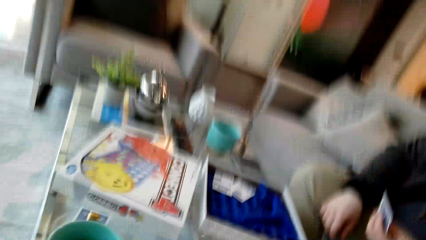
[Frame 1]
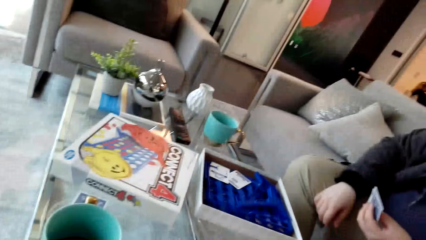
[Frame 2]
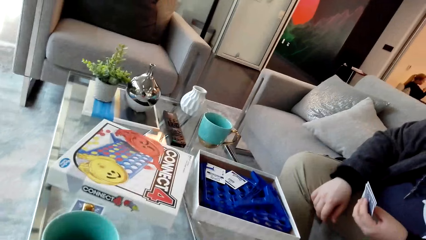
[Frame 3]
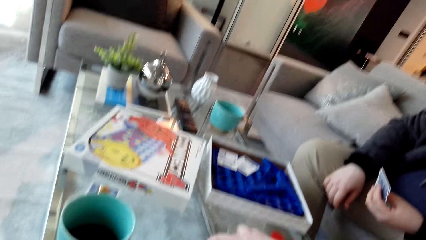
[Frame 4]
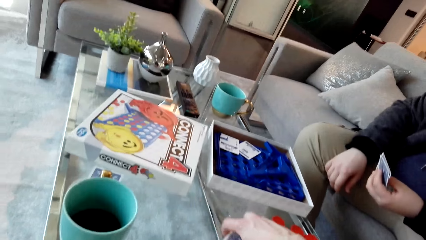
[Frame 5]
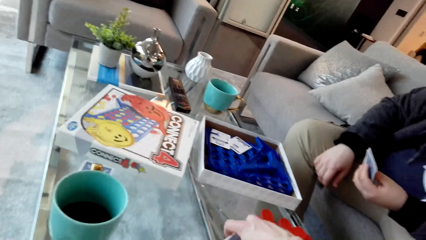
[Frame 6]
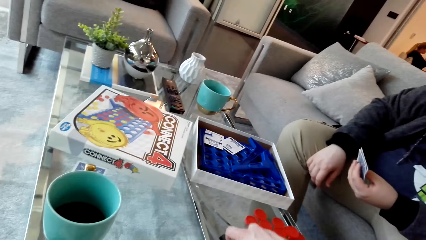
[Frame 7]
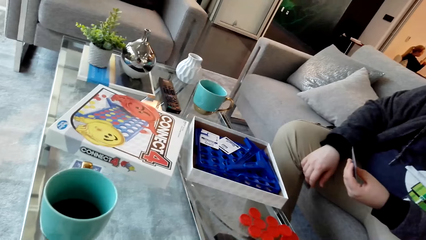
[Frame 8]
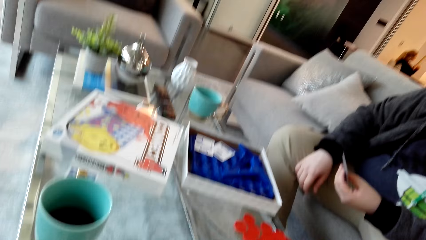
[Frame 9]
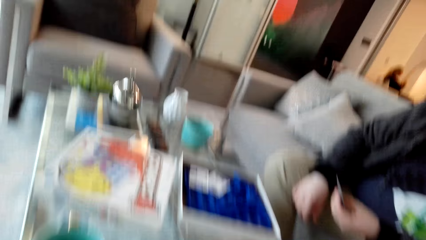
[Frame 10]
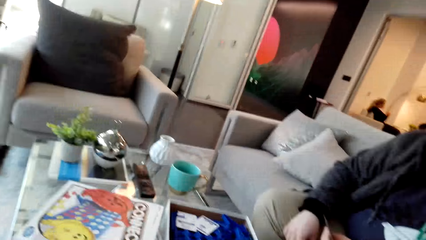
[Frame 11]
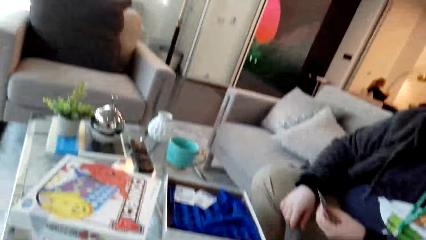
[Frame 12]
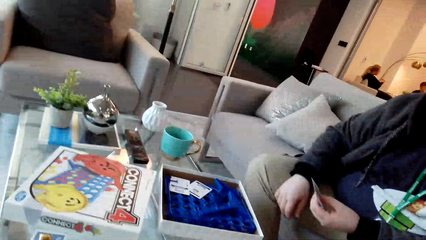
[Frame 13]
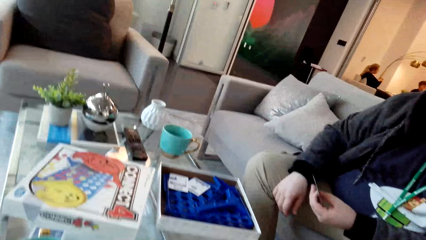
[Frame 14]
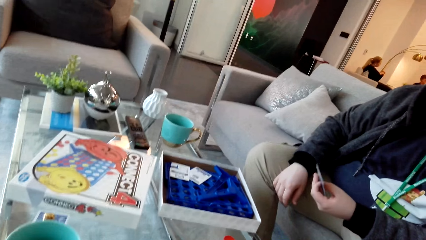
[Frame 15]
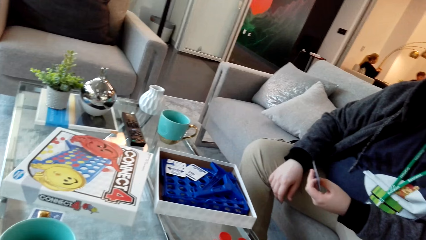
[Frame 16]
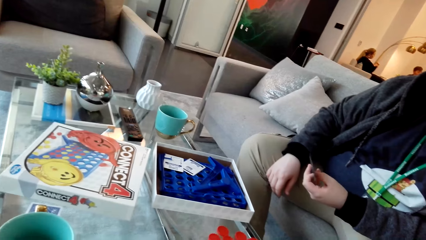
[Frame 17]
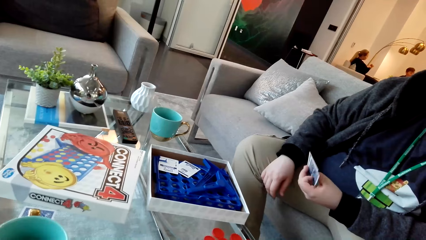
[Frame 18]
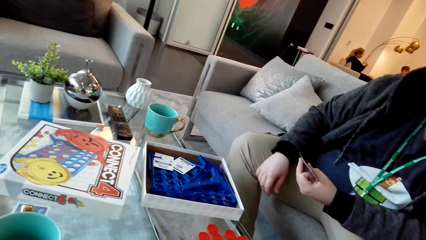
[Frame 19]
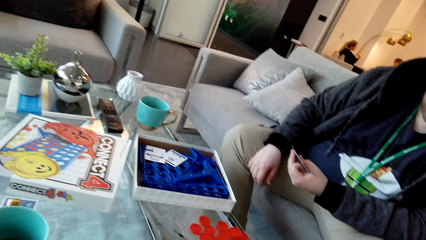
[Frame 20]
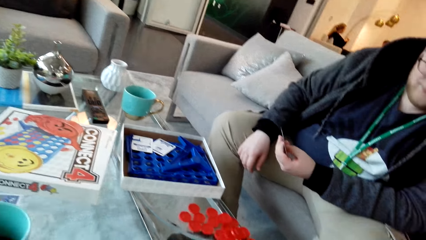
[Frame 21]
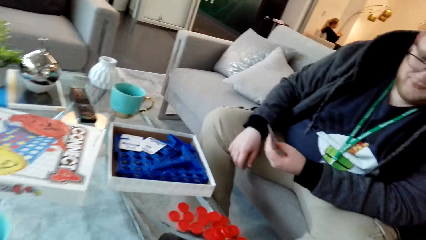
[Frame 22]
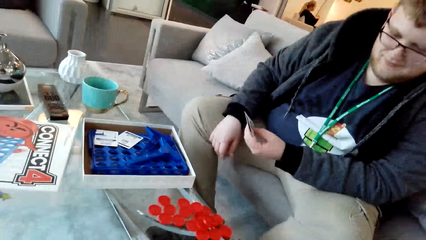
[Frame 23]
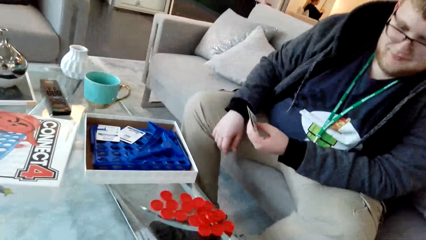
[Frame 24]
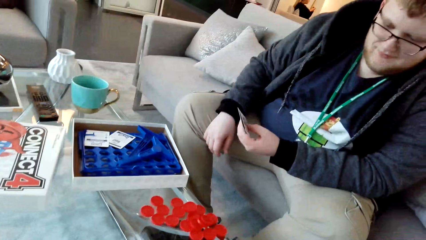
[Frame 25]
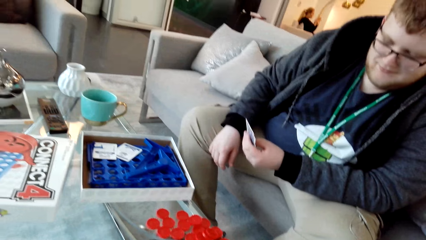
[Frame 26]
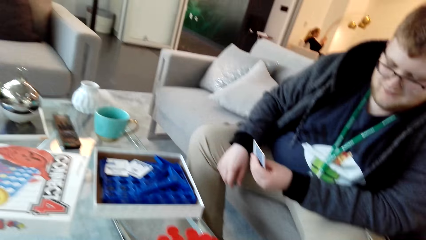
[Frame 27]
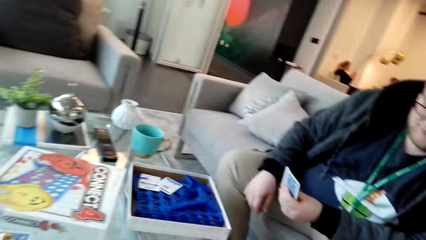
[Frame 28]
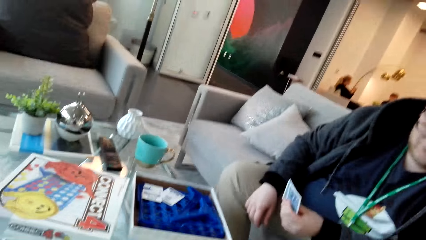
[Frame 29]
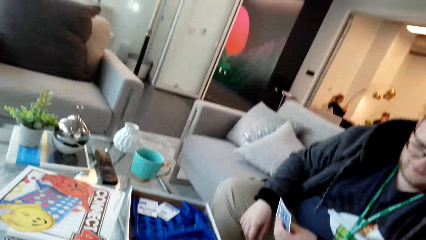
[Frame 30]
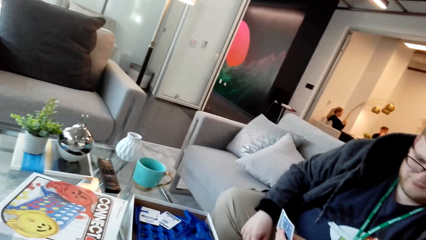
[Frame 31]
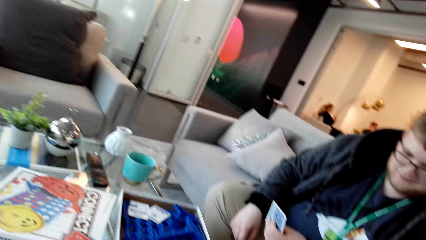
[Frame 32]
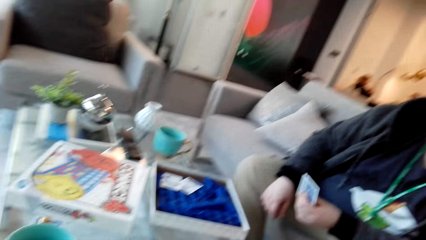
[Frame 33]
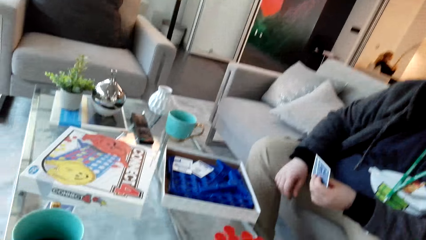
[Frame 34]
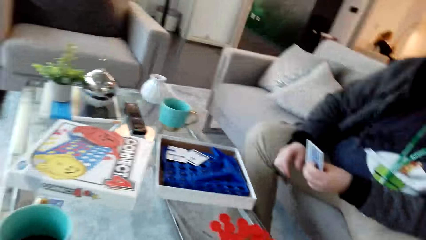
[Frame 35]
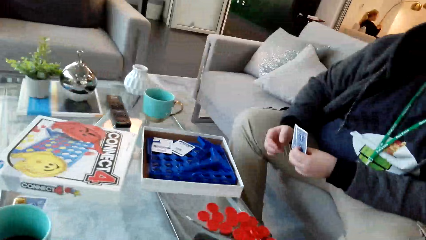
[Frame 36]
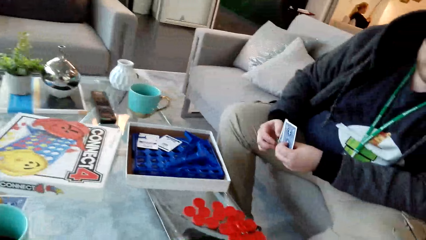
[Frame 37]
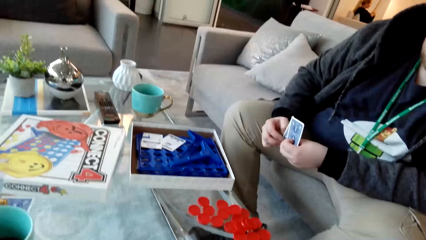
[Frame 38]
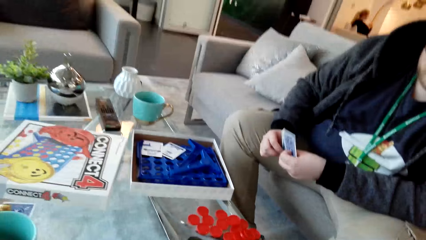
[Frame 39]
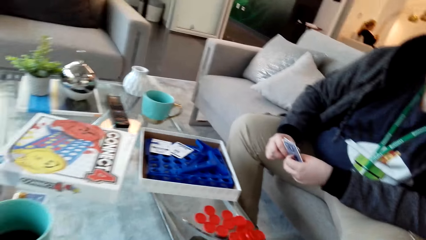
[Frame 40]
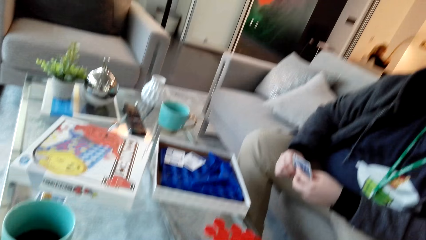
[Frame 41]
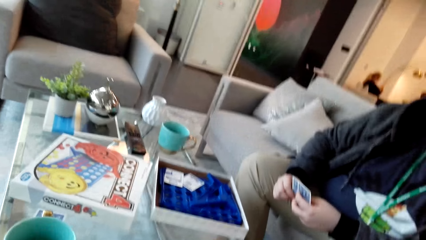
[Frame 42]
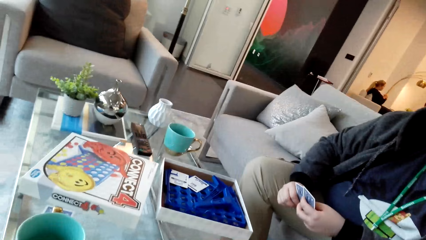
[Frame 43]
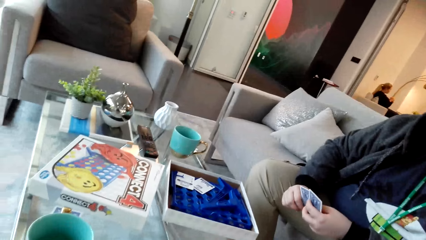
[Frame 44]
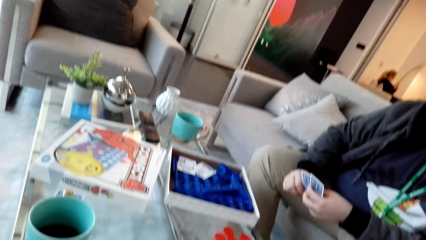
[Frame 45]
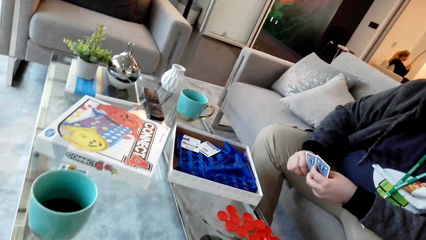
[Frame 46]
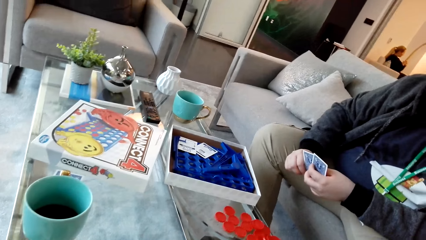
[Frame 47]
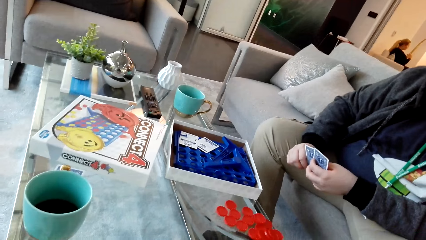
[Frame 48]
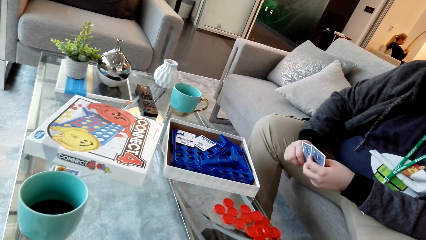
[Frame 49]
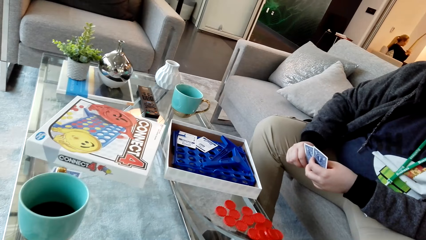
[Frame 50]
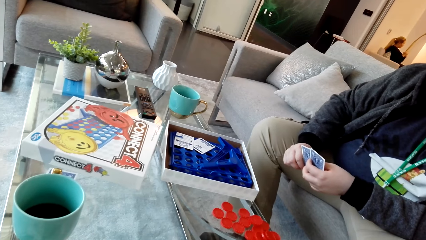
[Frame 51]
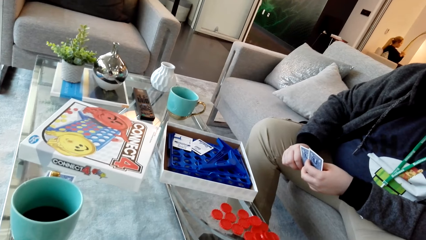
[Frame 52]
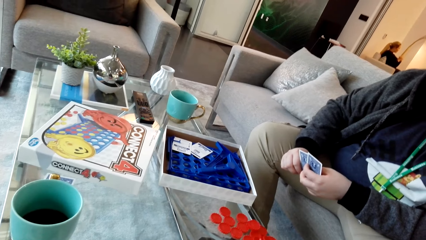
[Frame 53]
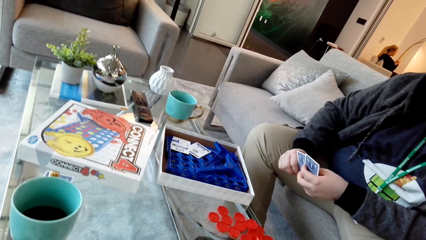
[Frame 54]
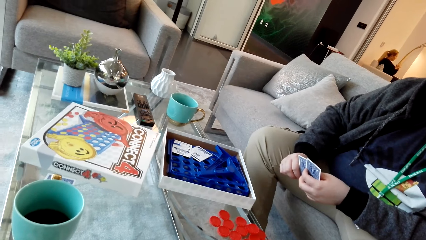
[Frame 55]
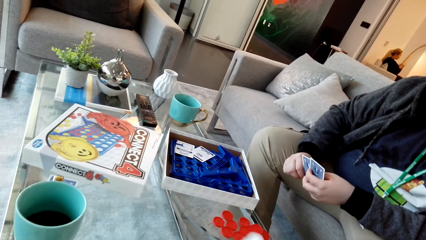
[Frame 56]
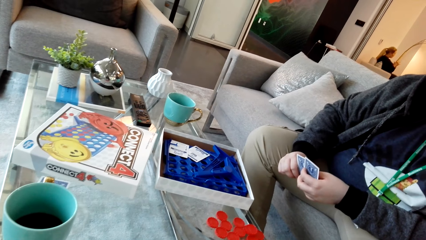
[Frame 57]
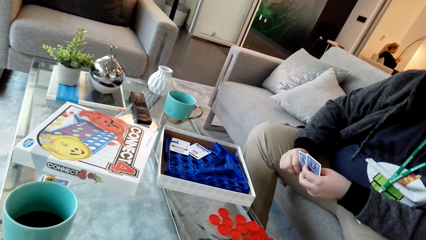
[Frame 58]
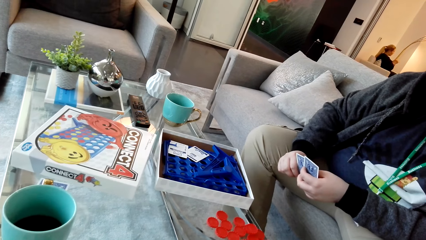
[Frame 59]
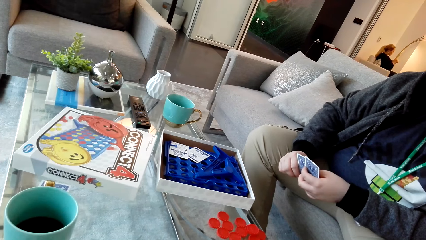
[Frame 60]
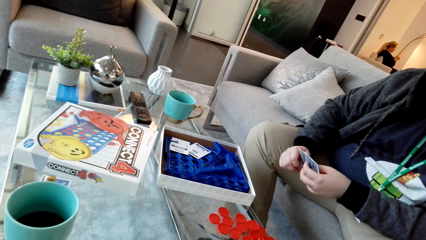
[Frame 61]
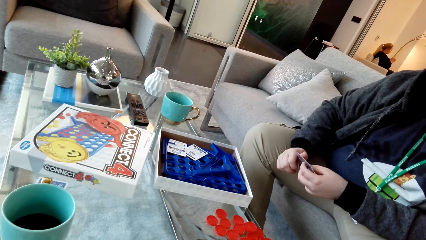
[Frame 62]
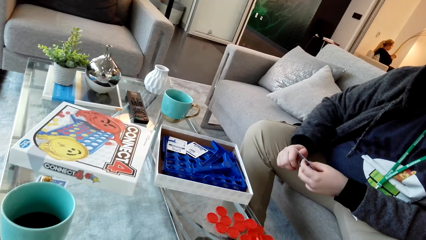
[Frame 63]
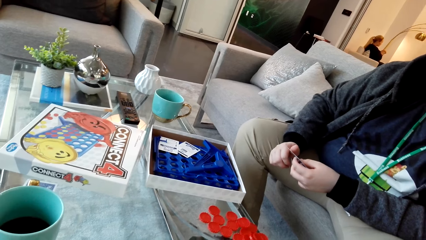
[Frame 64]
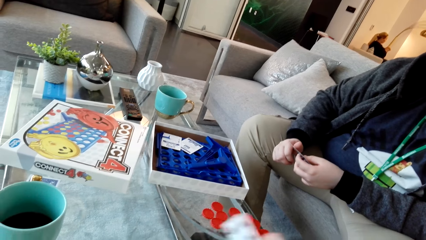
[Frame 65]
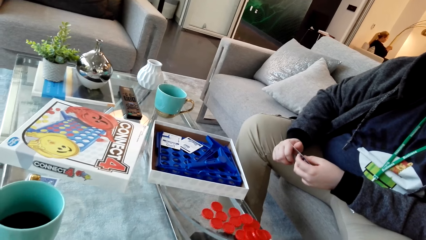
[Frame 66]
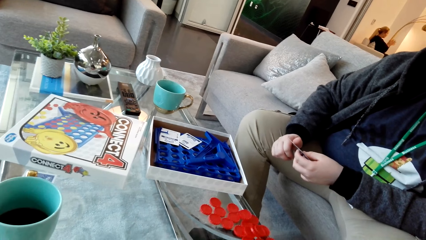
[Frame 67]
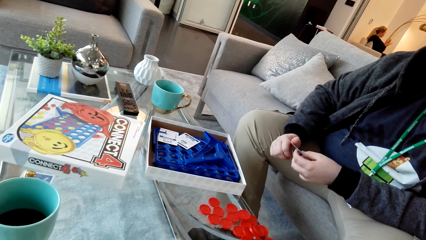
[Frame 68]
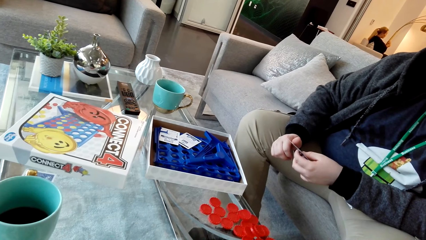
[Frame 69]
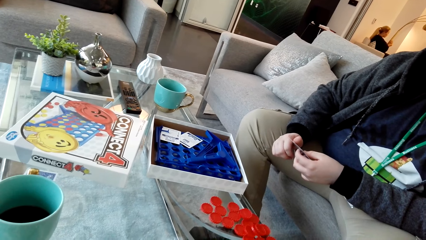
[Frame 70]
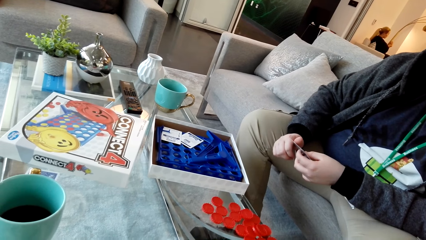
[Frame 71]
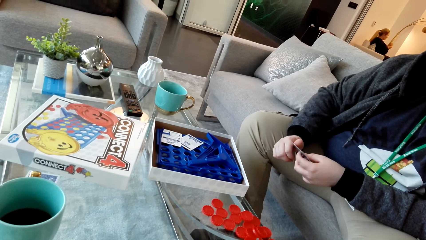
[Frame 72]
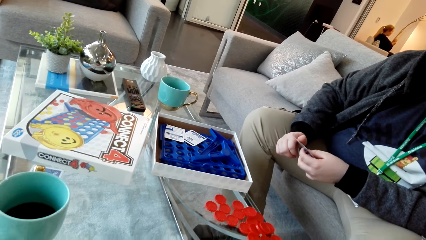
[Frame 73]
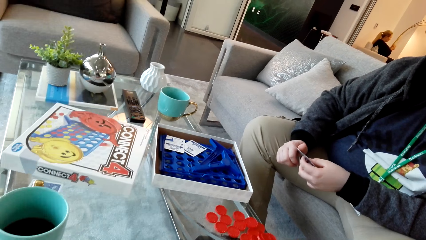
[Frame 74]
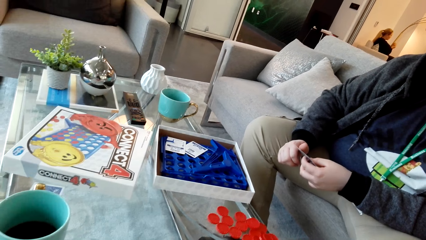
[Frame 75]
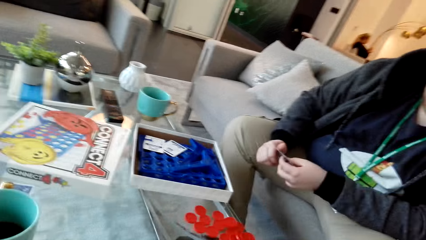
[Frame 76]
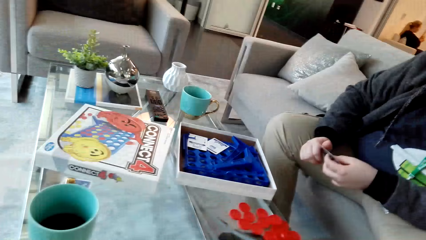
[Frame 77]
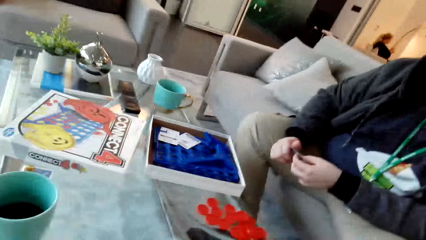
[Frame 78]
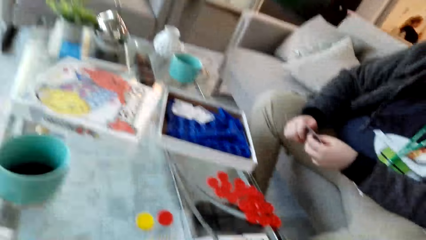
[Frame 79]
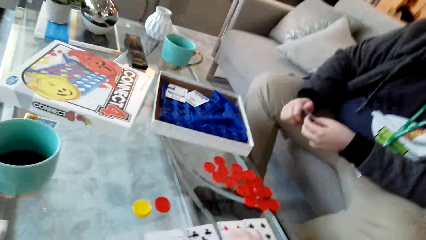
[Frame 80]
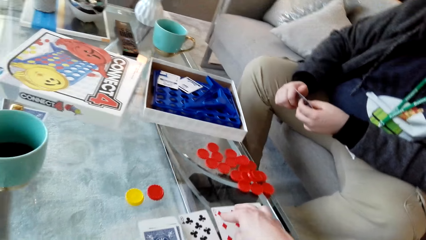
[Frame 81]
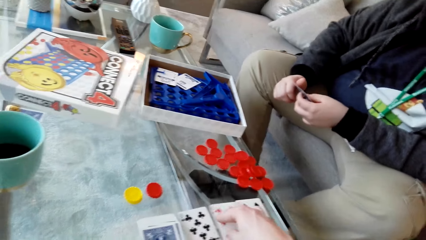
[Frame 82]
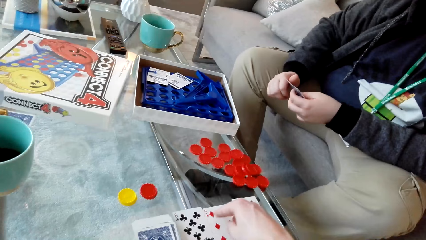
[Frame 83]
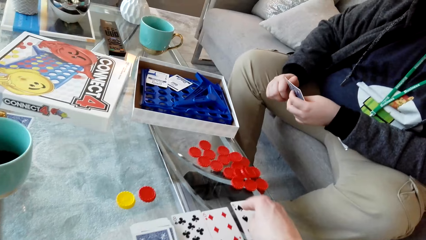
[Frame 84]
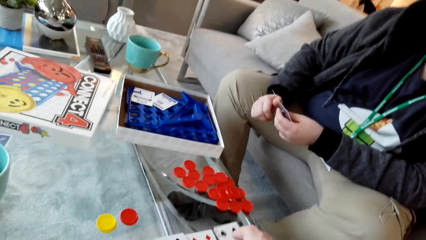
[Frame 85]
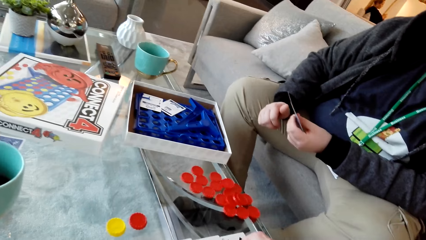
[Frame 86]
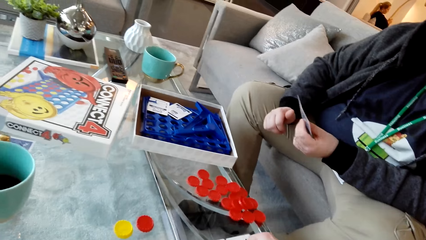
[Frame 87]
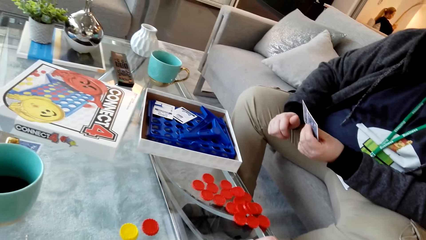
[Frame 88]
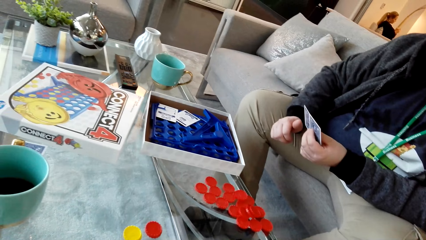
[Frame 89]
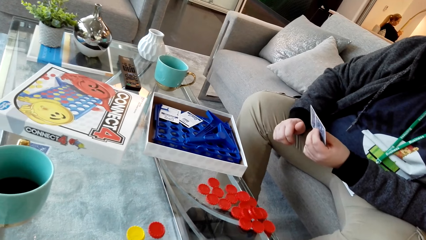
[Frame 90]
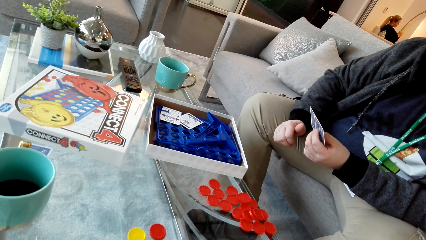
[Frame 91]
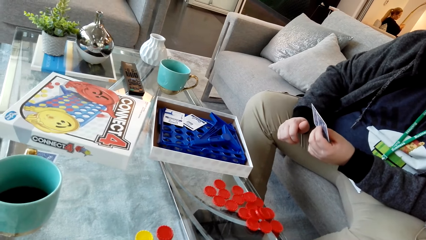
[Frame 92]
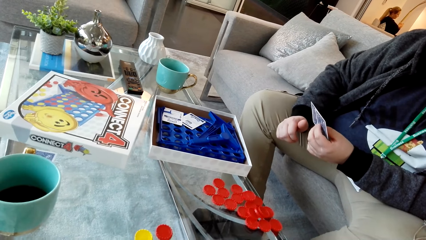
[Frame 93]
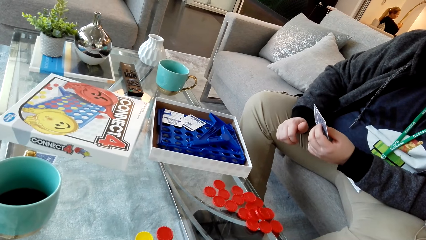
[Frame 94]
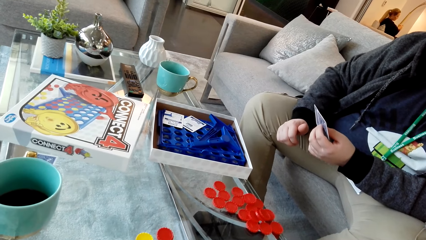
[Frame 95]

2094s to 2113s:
The camera wearer picks up a card from the table. They drop the cards. A man examines the cards. The man talks. The camera wearer talks. They reshuffle the cards. They move the hand. They arrange the cards on the table.
